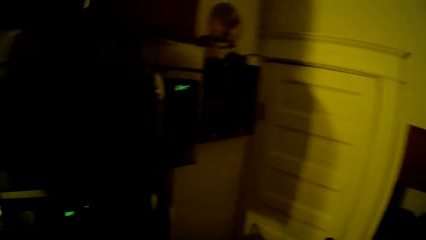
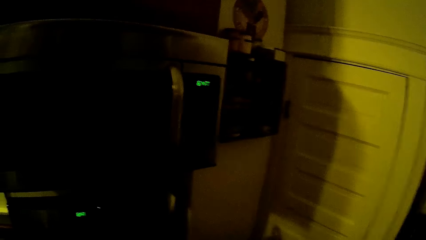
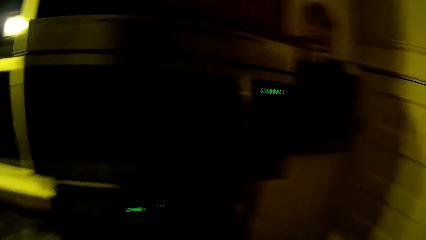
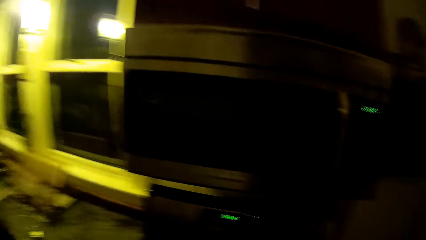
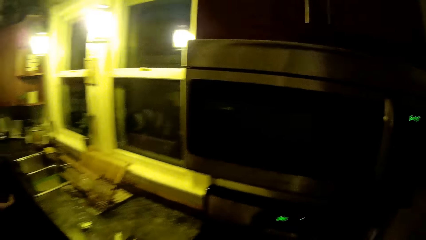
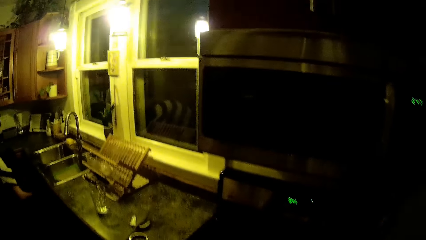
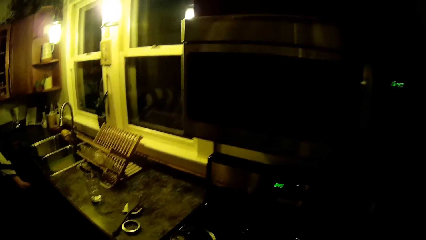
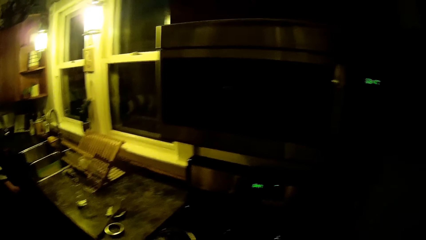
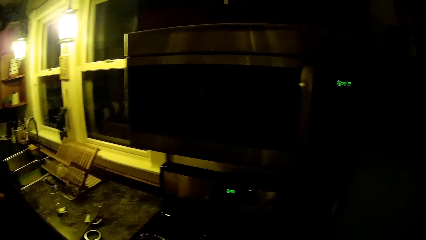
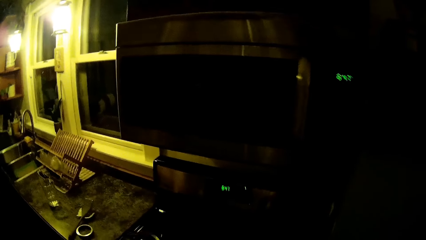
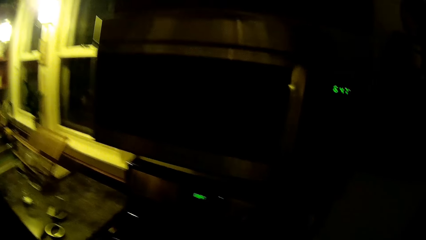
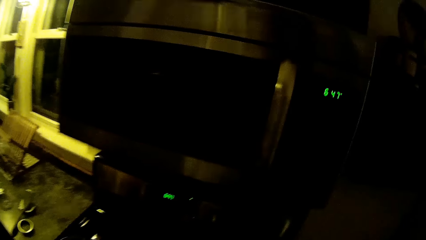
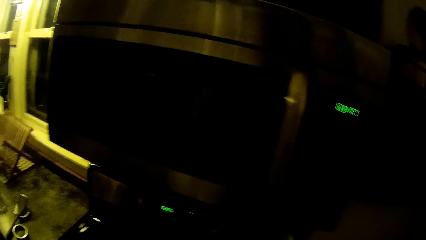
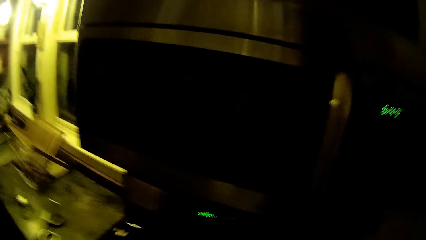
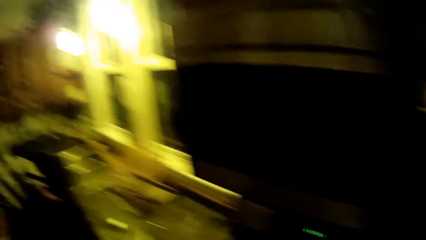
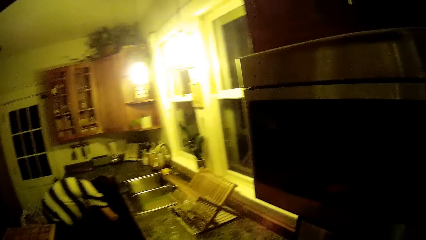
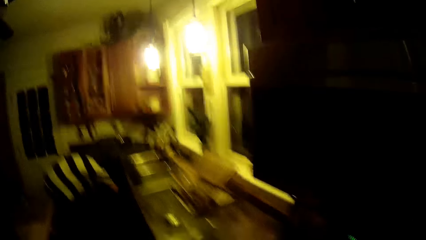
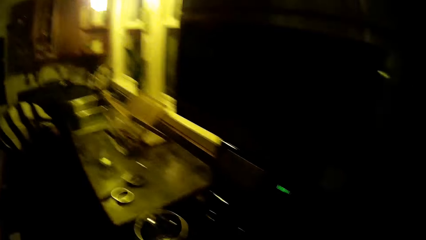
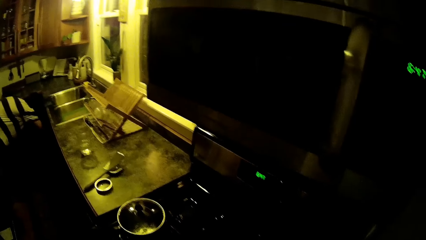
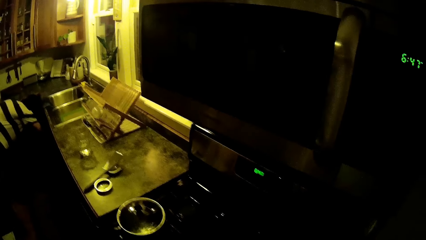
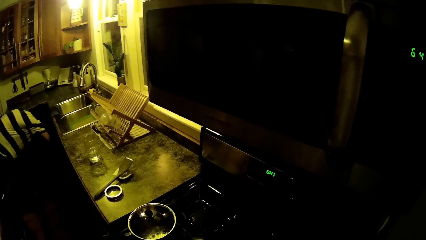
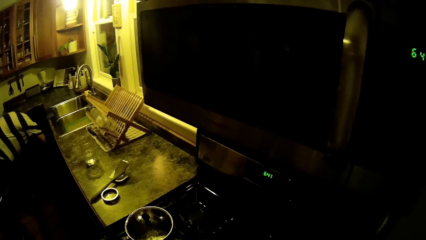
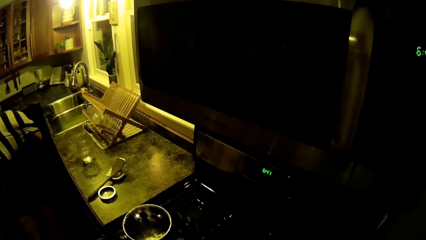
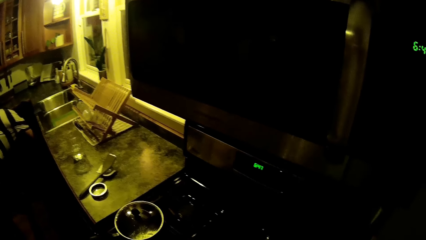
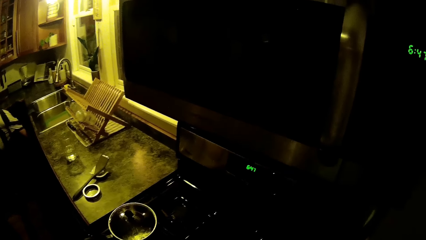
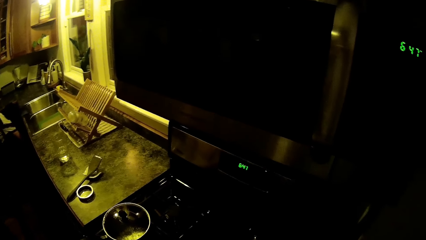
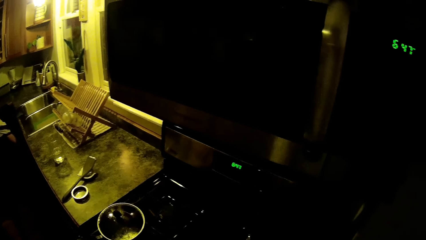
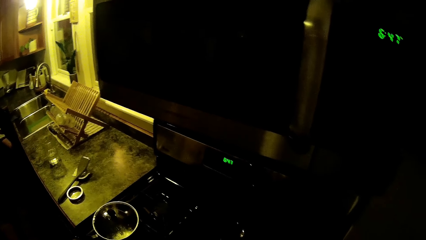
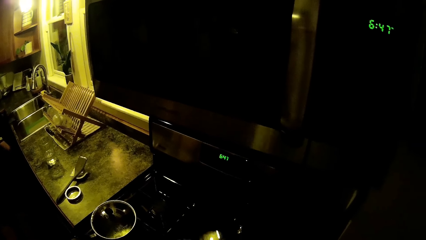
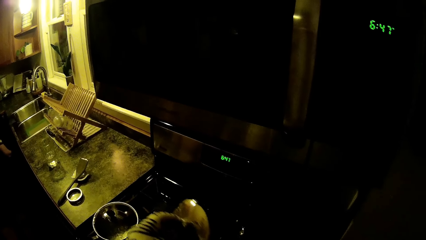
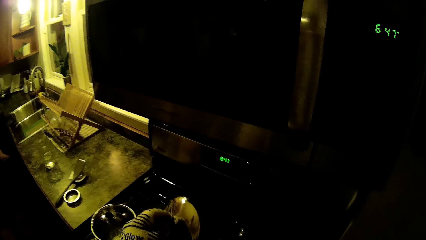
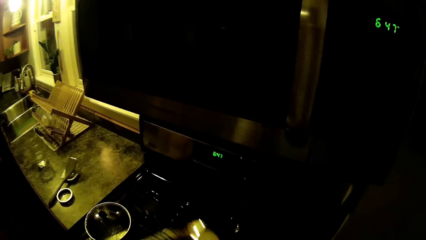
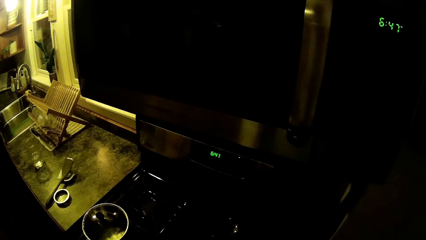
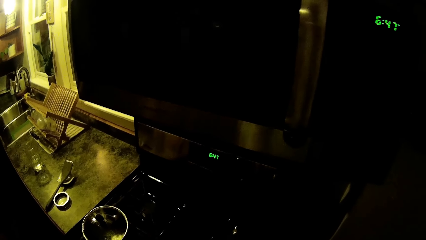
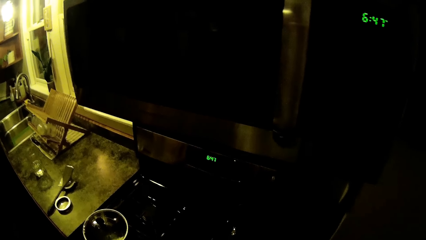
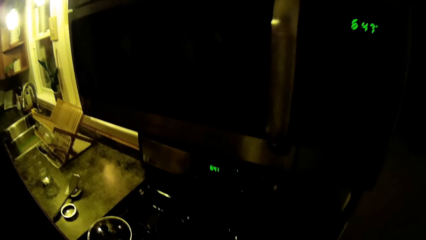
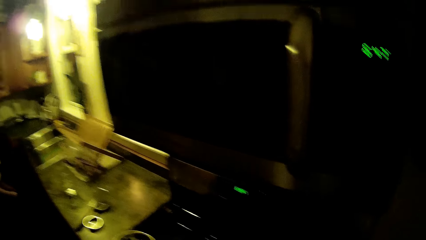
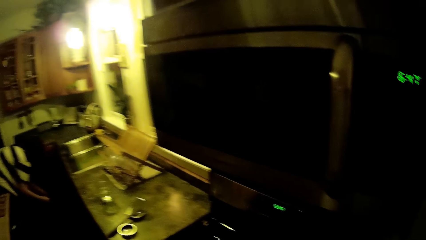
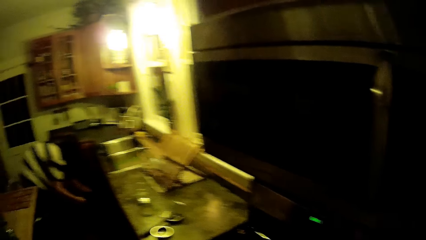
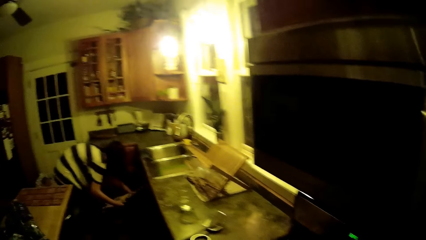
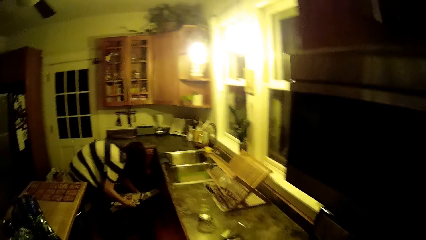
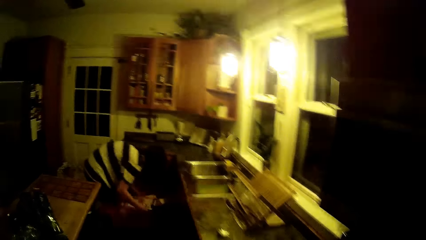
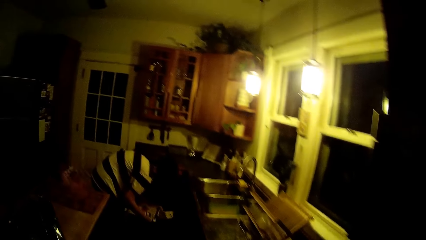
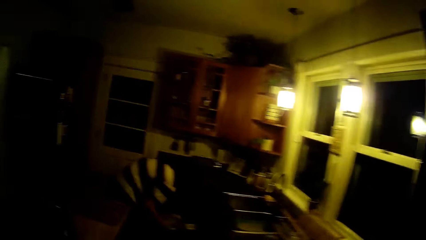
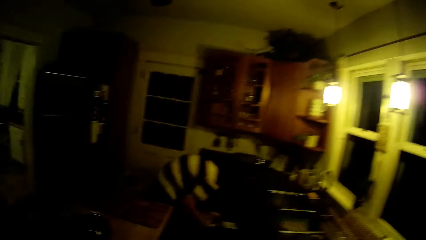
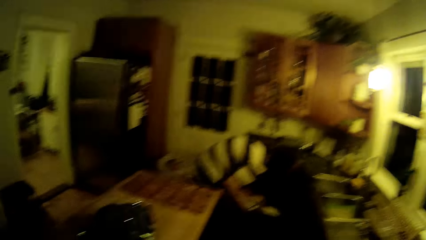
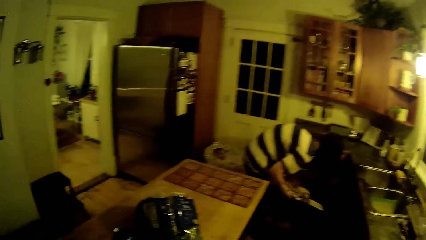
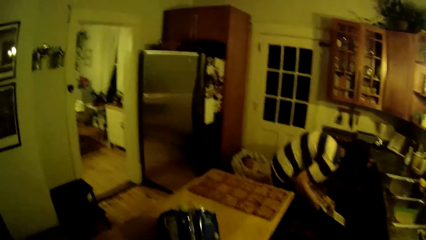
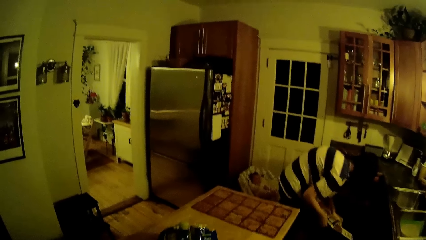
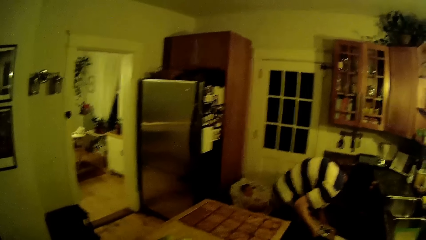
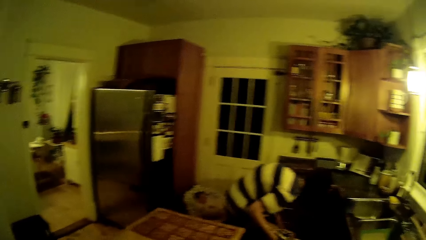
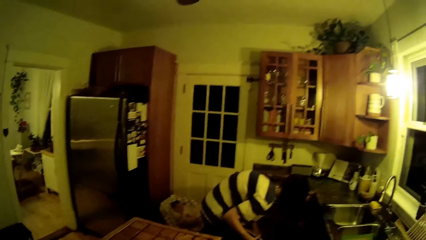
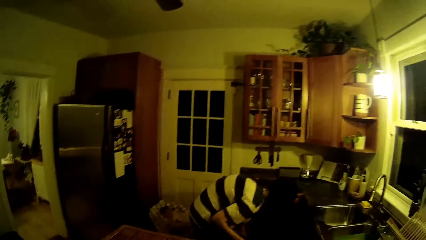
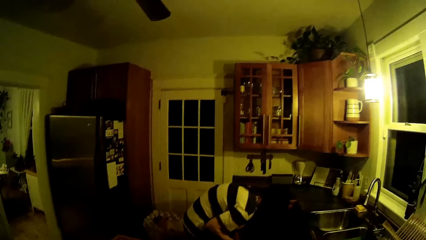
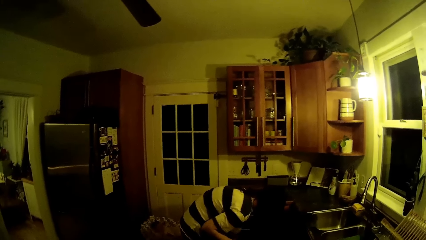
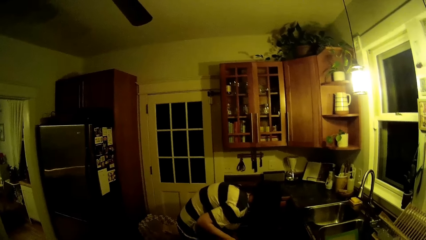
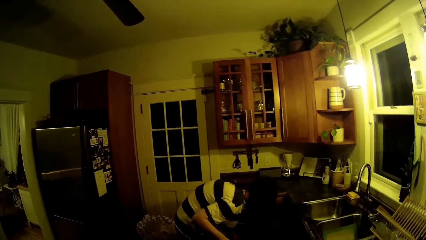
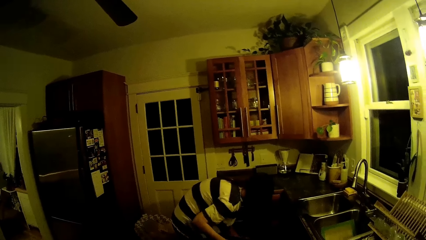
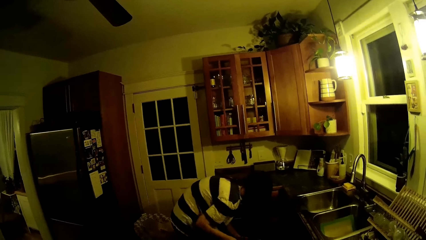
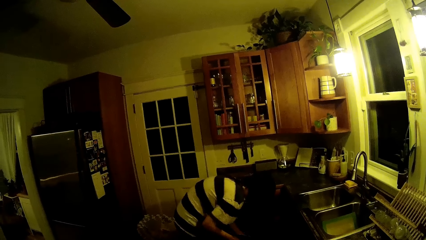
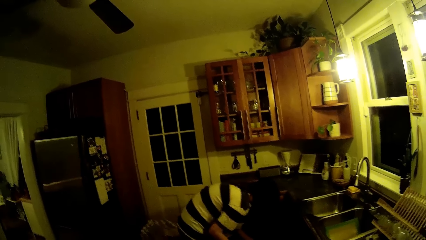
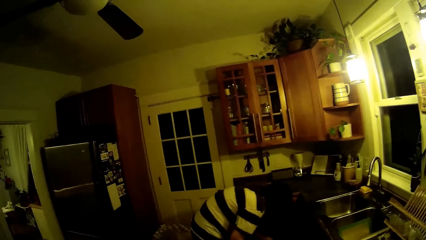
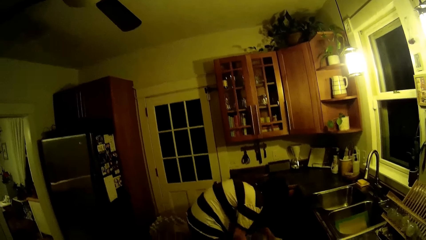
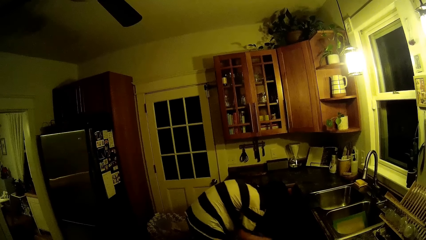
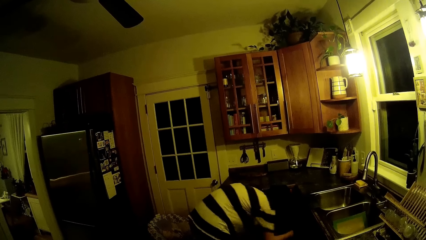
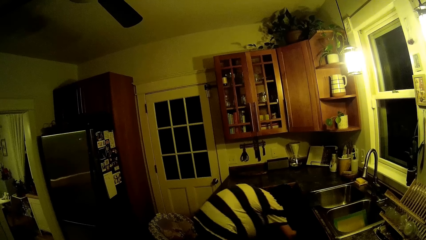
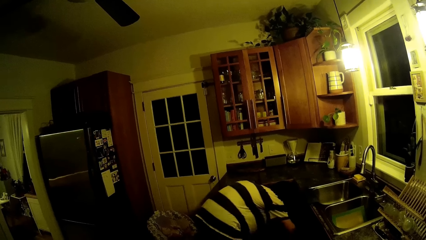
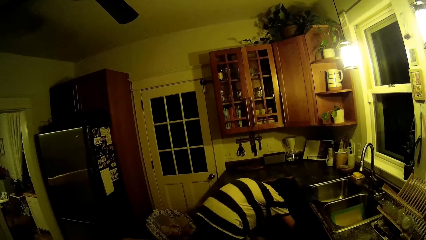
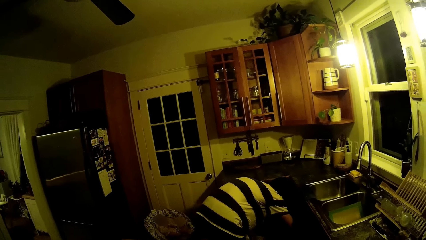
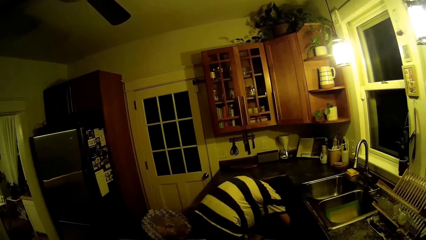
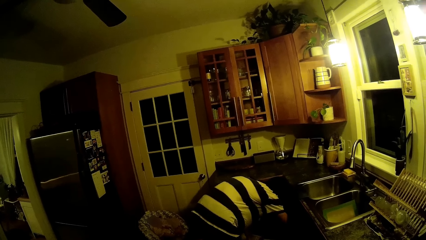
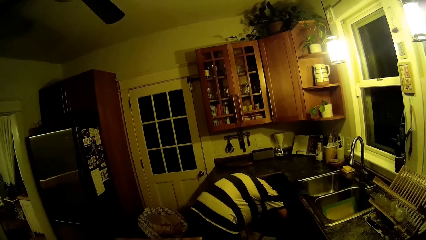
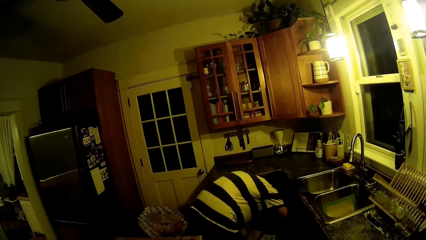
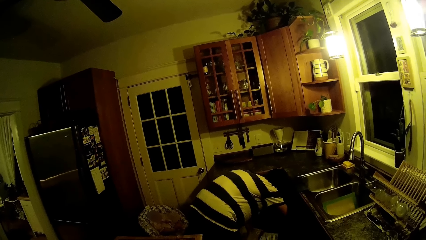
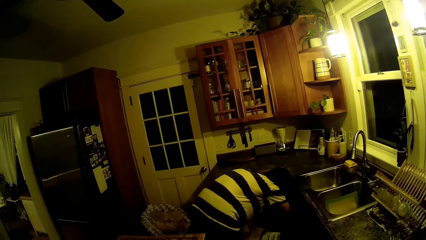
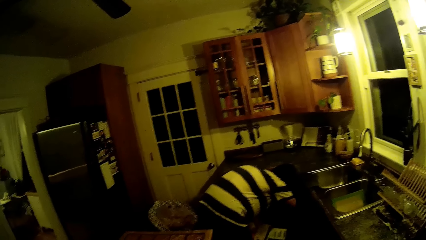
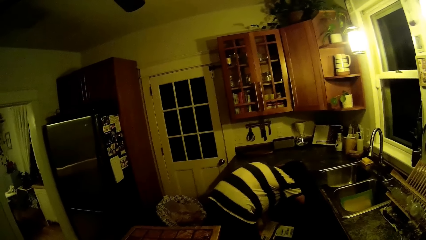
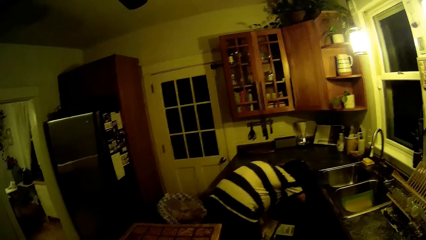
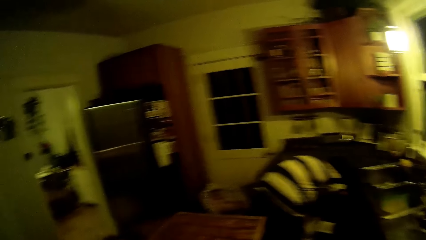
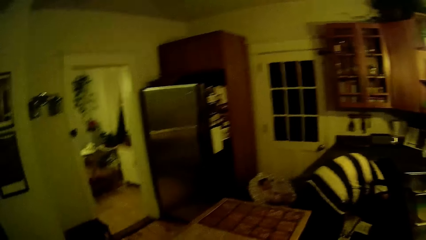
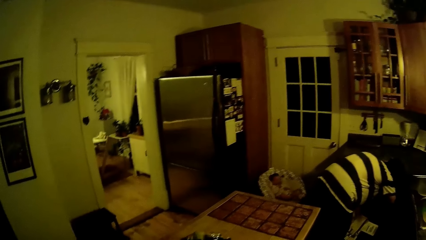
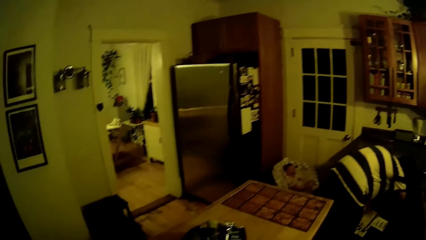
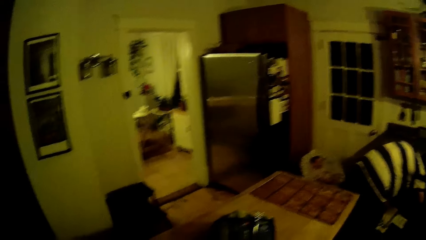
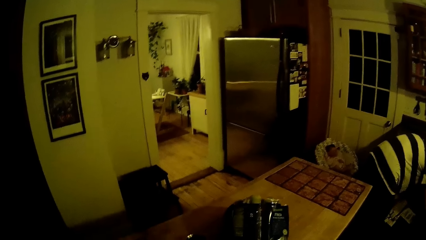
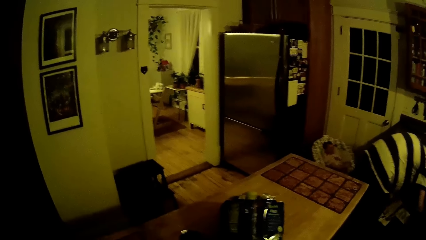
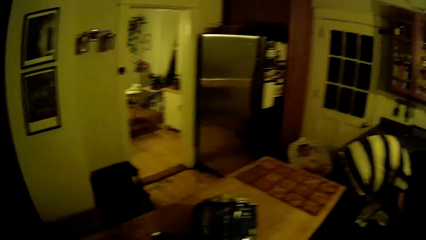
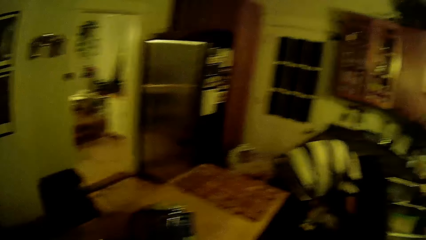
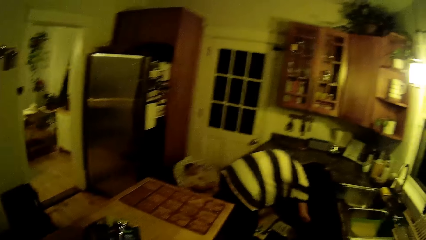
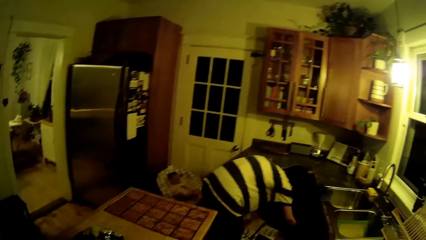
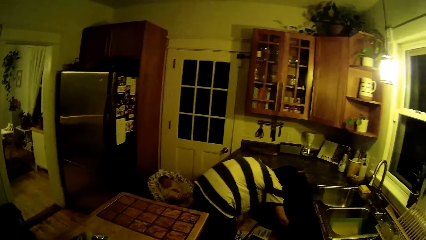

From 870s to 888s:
The woman rifles through a cupboard under the kitchen sink. The camera wearer converses with the woman. The woman picks up table mats from a drawer. The camera wearer lifts a lid. The woman removes cardboard boxes from the cupboard with both hands. The camera wearer walks around.
